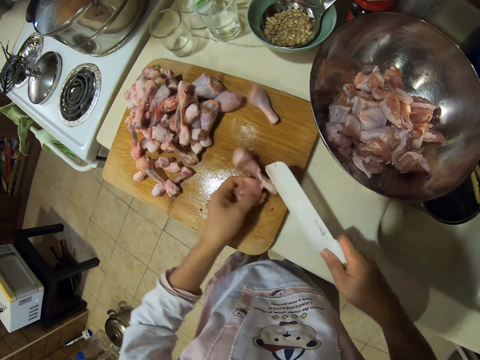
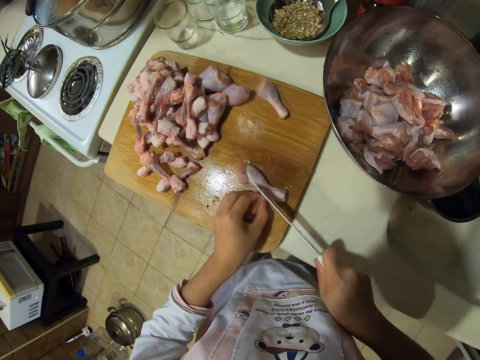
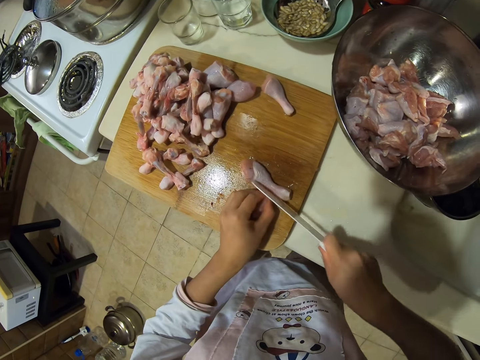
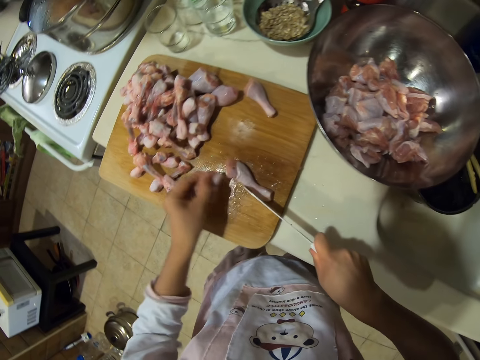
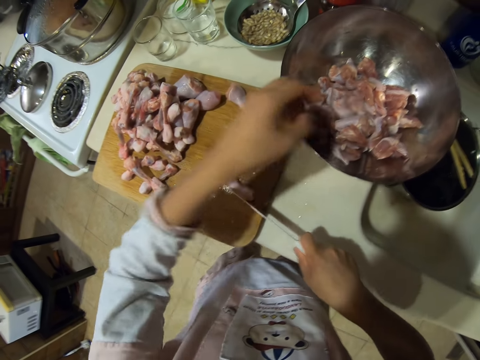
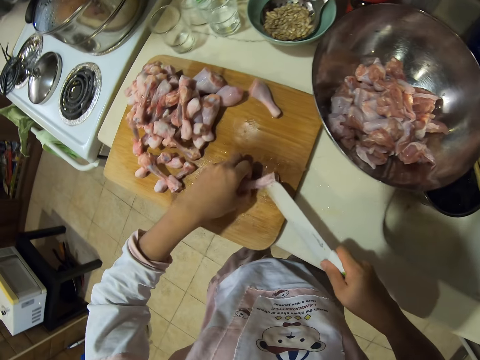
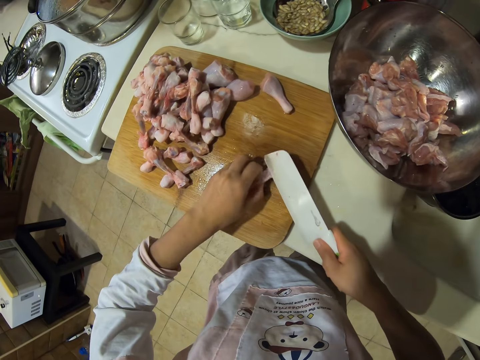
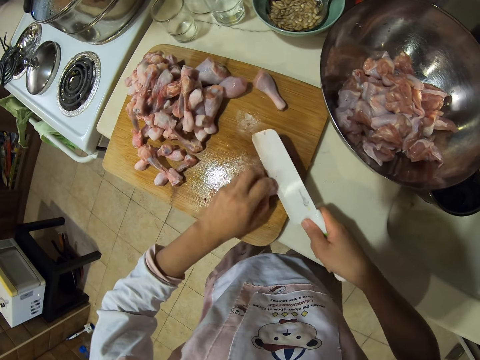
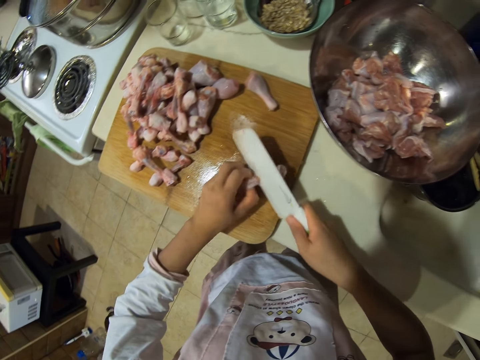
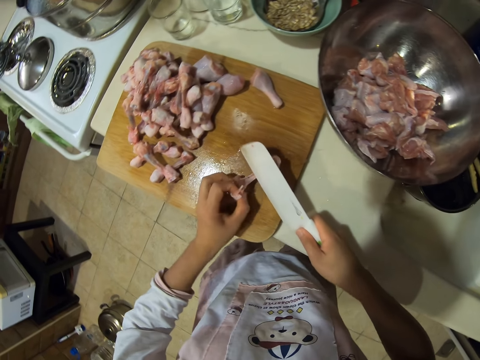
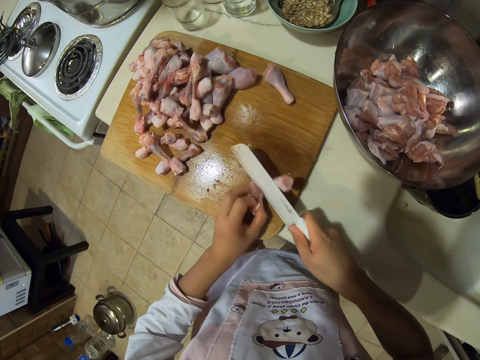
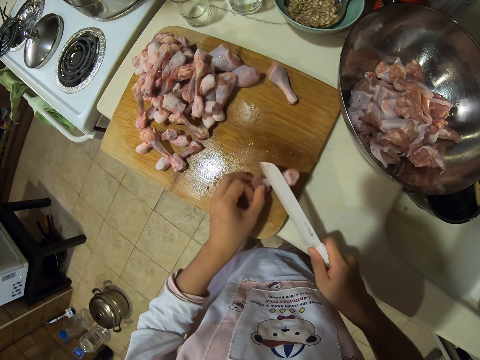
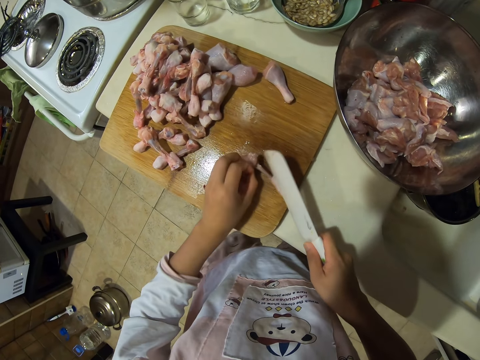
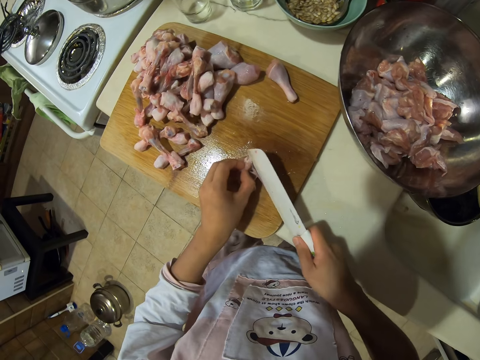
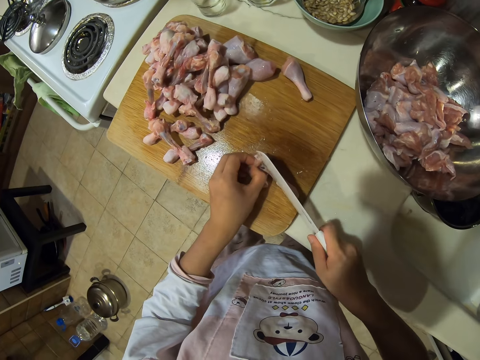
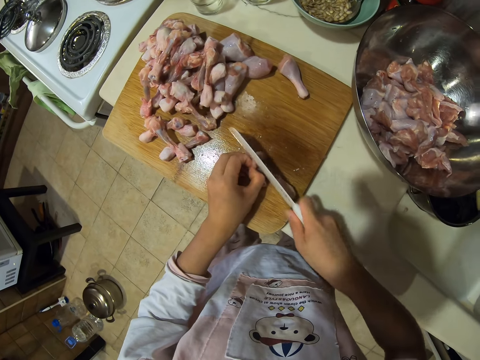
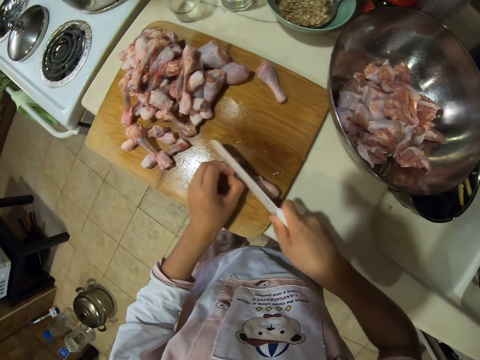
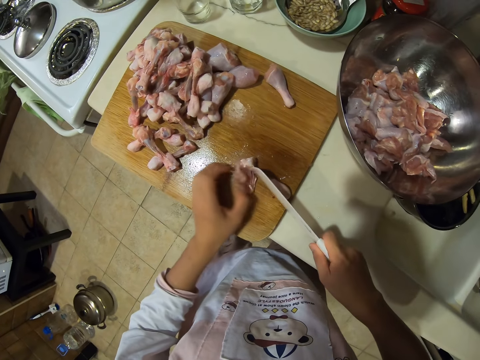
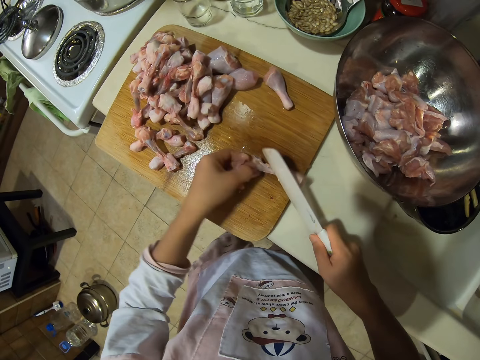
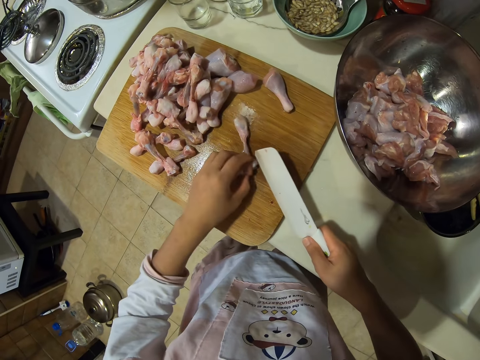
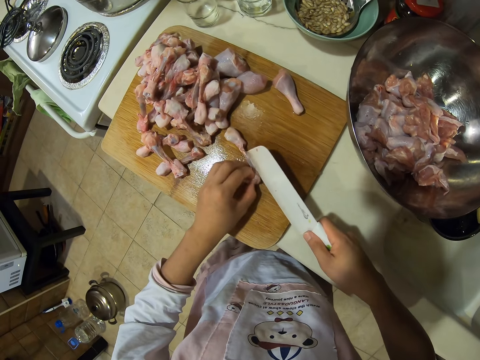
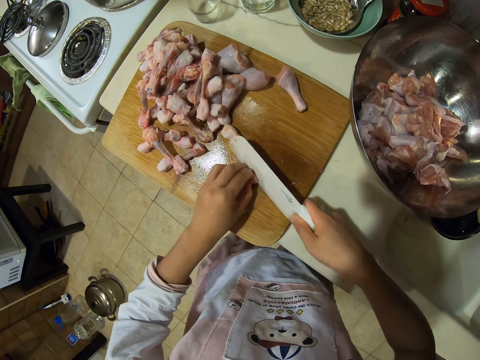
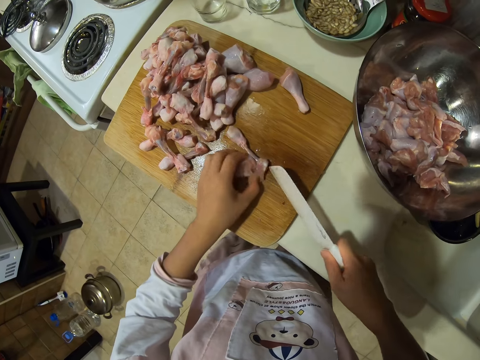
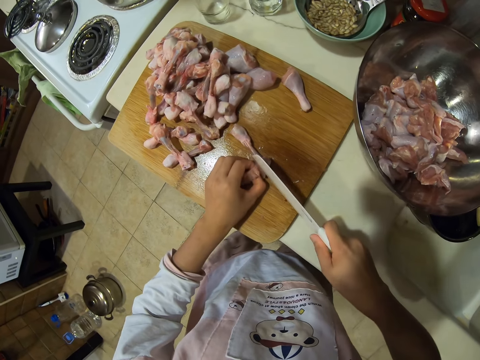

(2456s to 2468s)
The camera wearer puts the chicken drumstick meat in a bowl or plate. They chop the chicken drumstick meat into pieces.

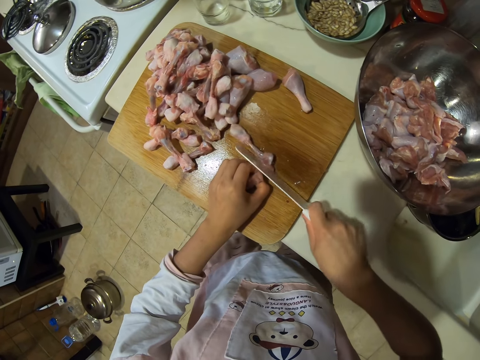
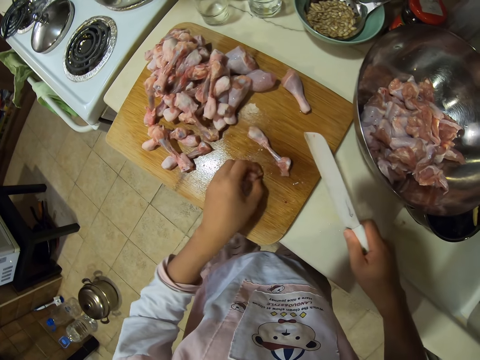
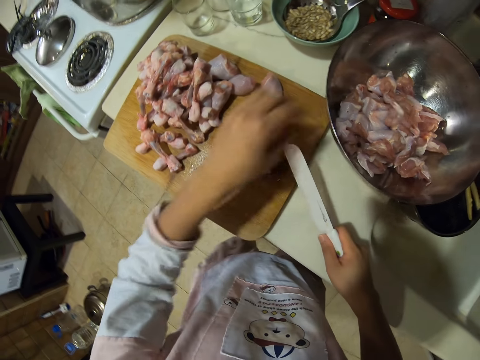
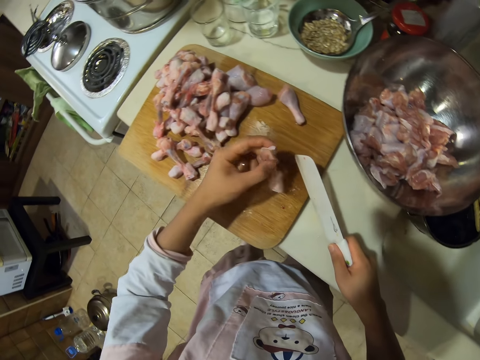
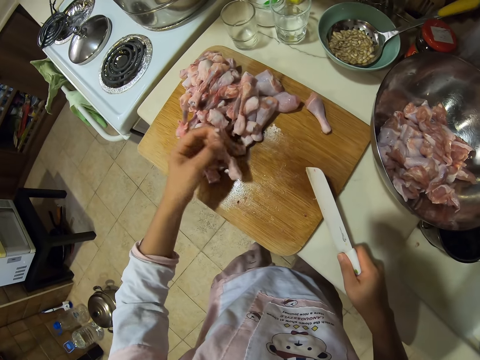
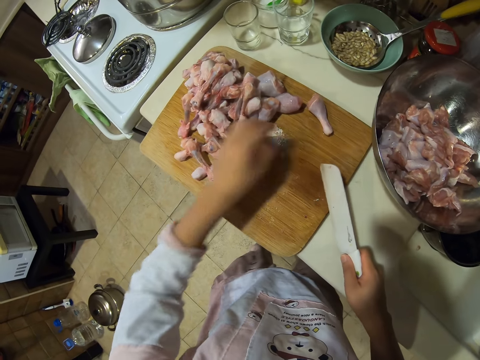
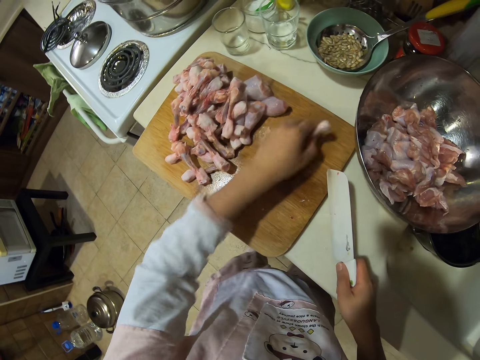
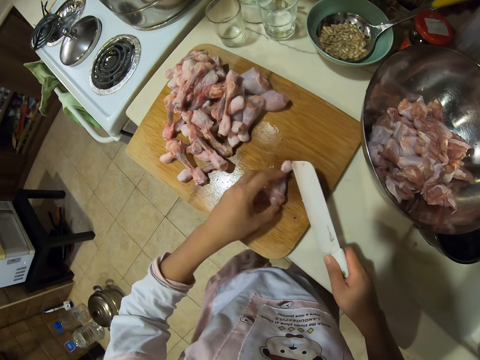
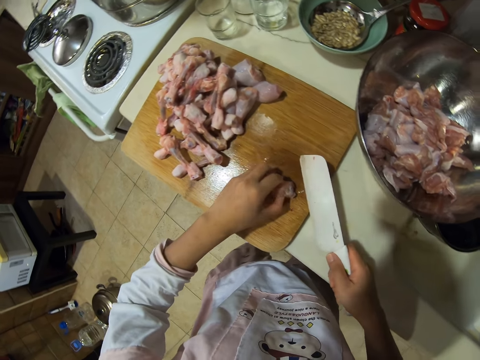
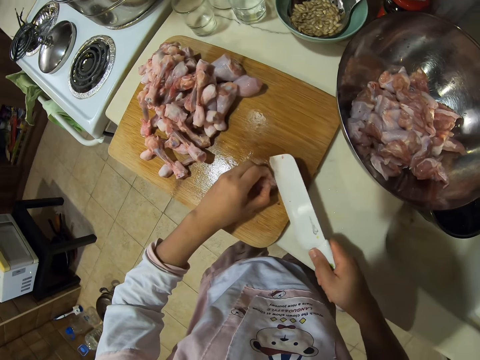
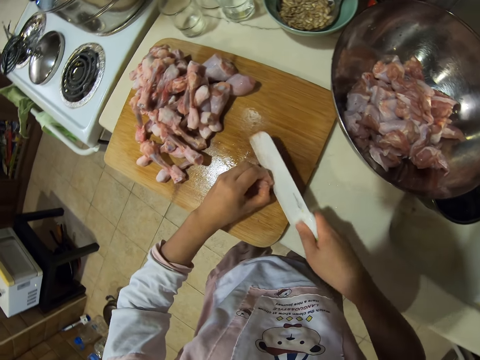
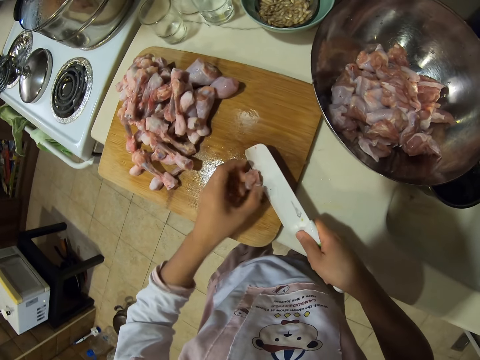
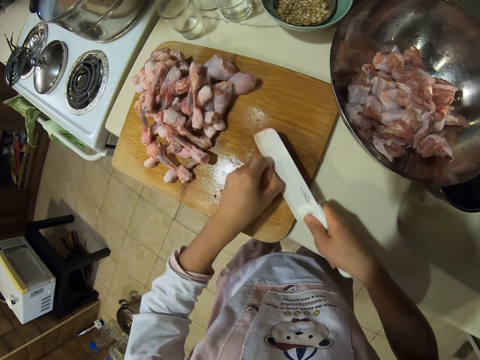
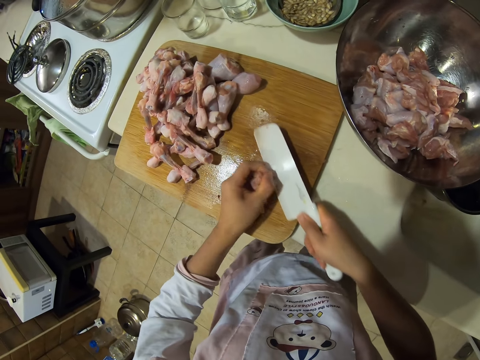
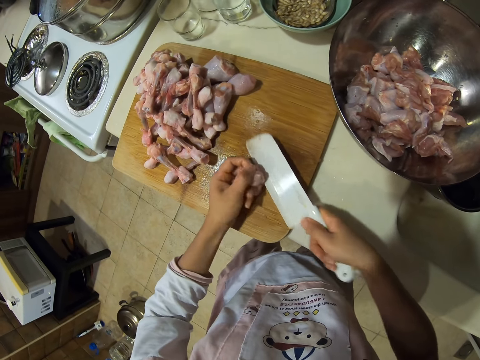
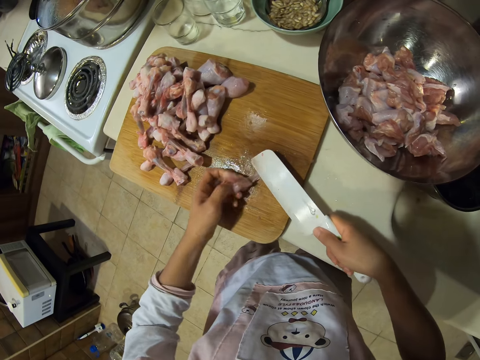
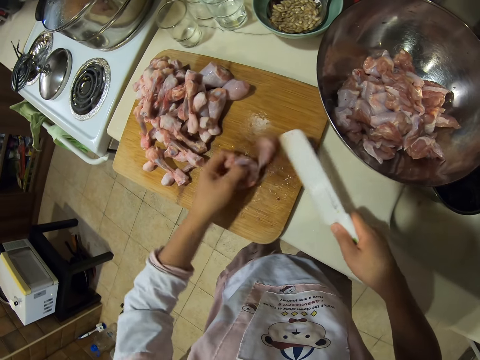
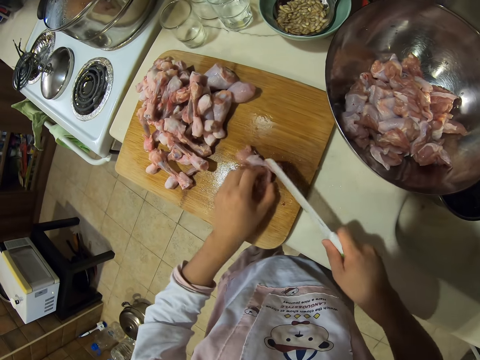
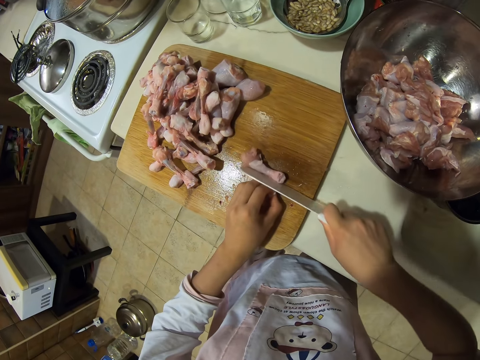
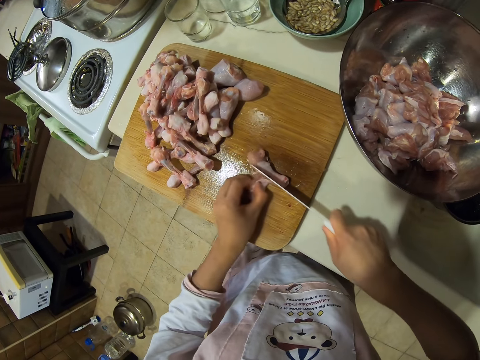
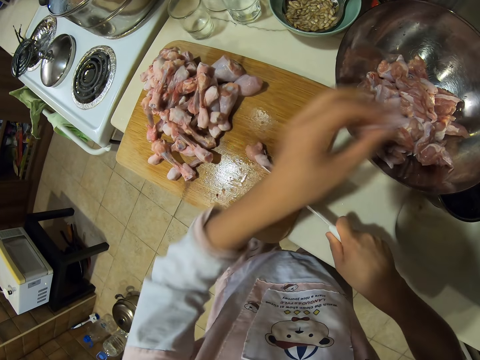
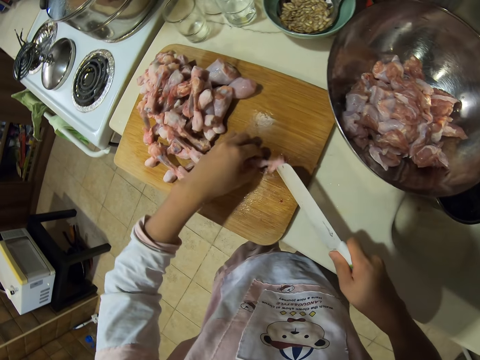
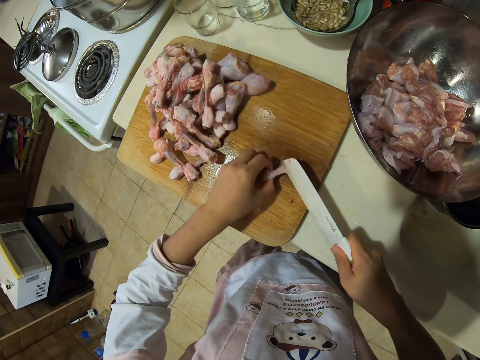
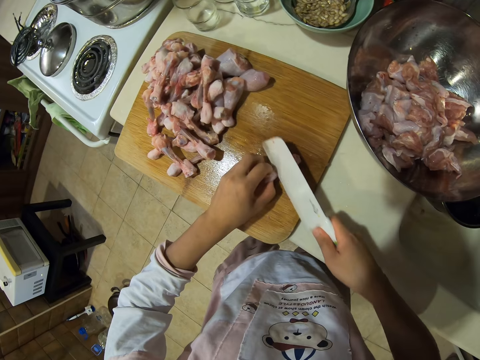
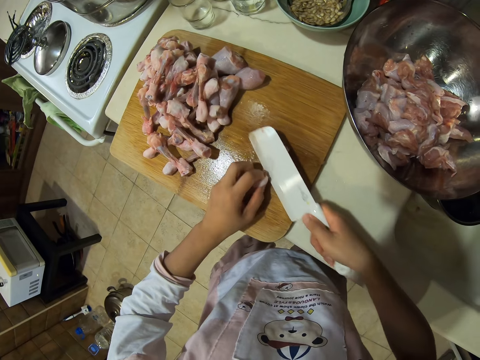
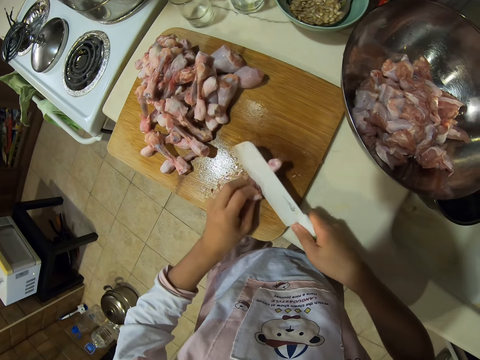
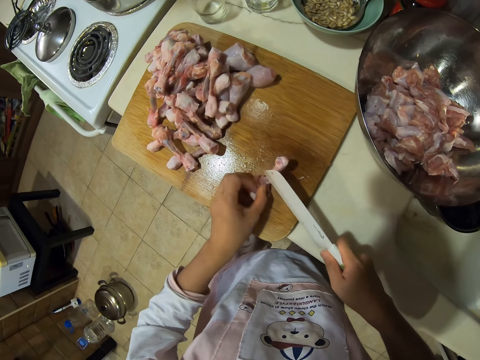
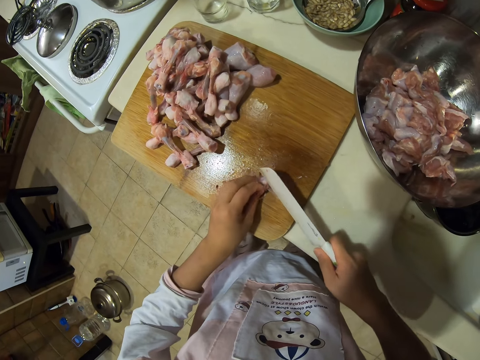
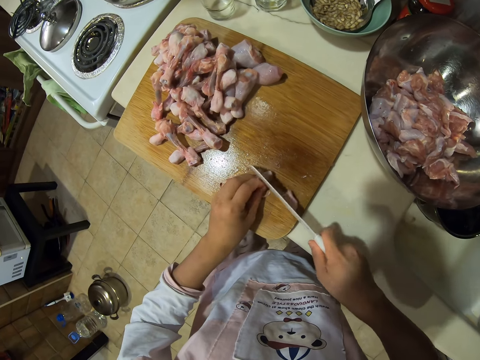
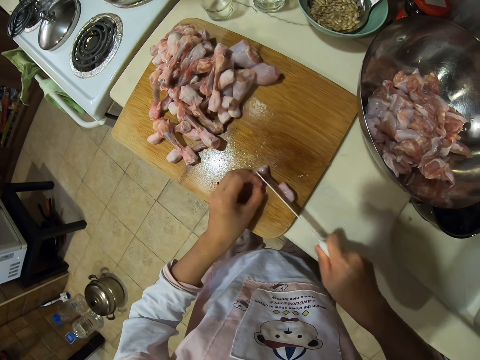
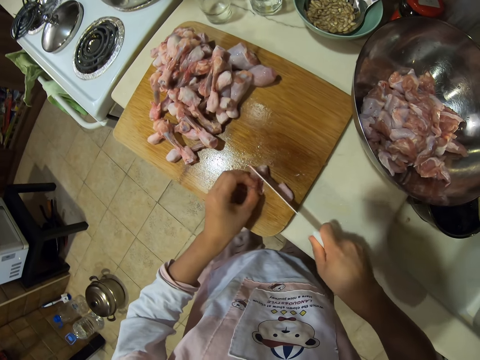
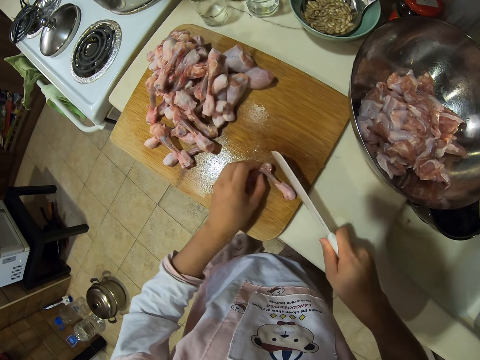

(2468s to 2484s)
The camera wearer puts the chicken drumstick meat in a bowl or plate. They pick up the meat. They chop the chicken drumstick meat into pieces. They put the chicken drumstick meat in the bowl or plate. They chop the chicken drumstick meat into pieces.
